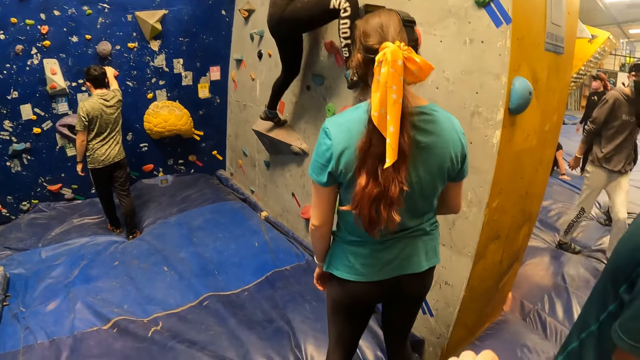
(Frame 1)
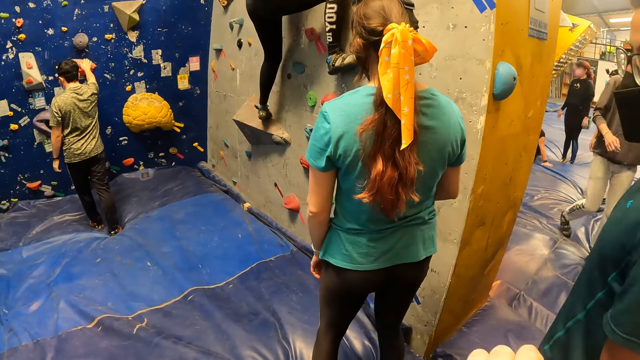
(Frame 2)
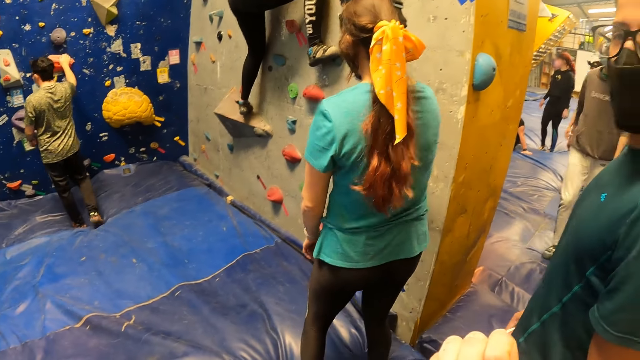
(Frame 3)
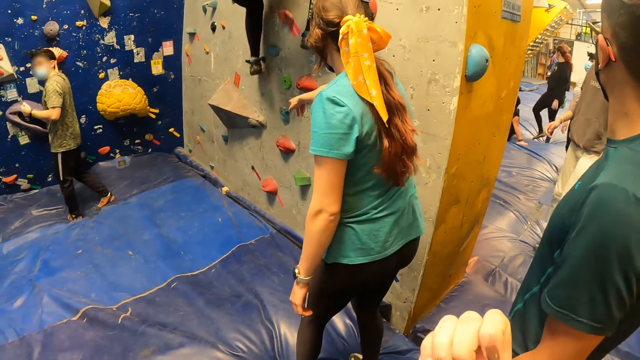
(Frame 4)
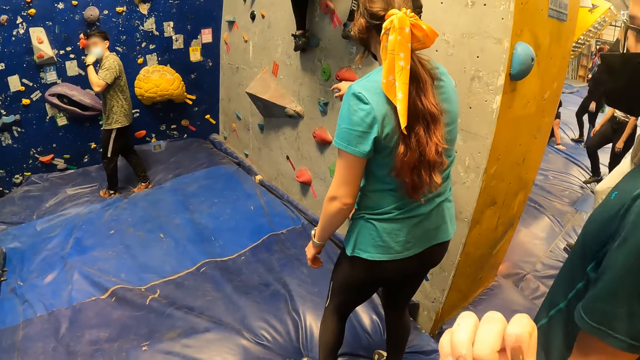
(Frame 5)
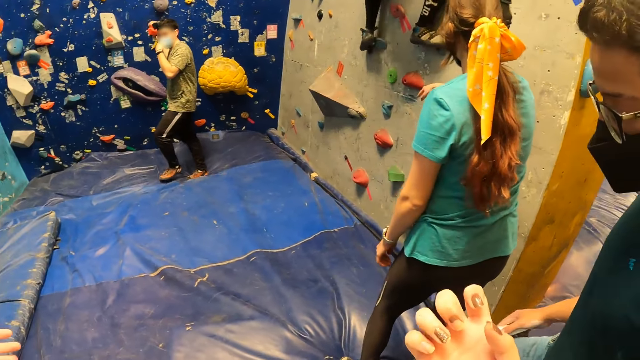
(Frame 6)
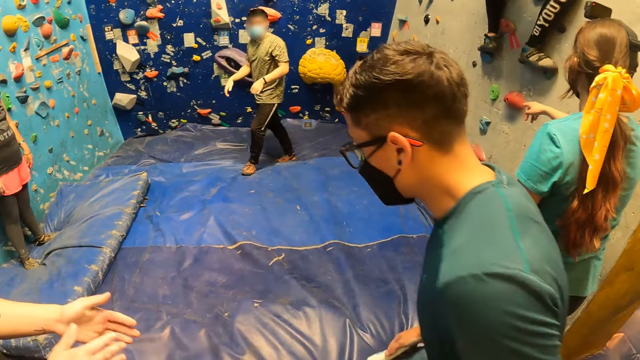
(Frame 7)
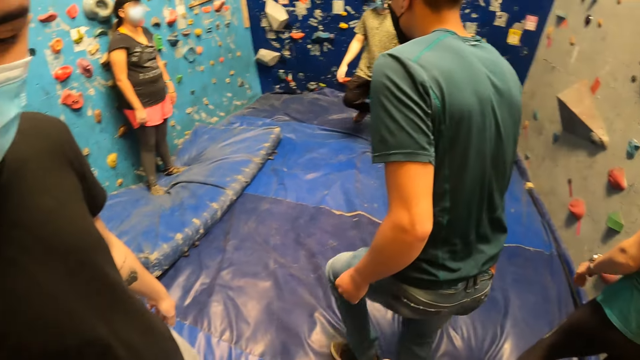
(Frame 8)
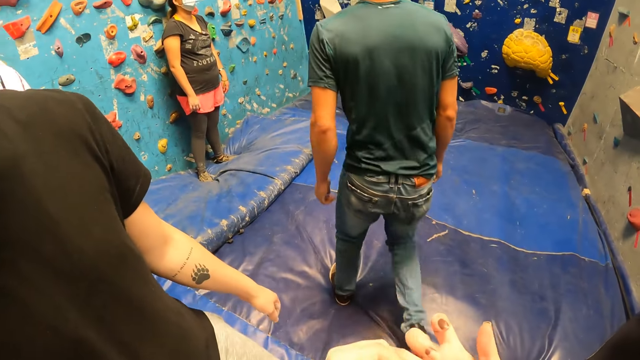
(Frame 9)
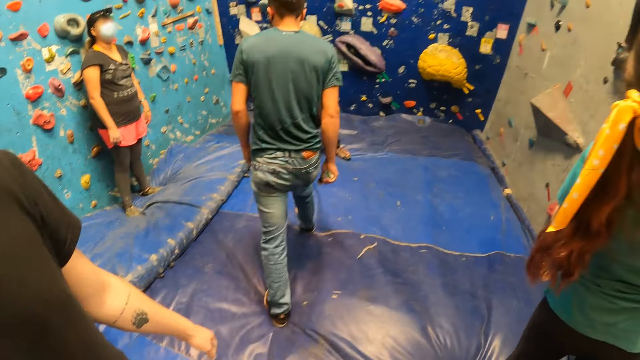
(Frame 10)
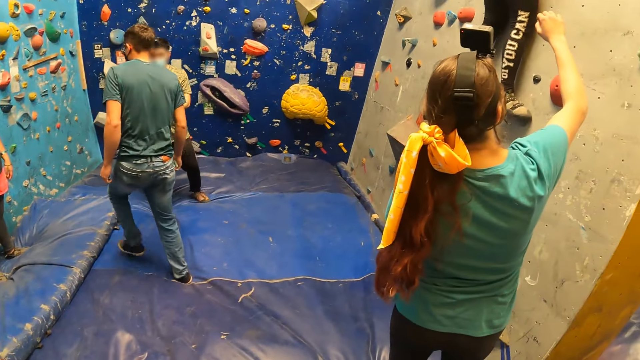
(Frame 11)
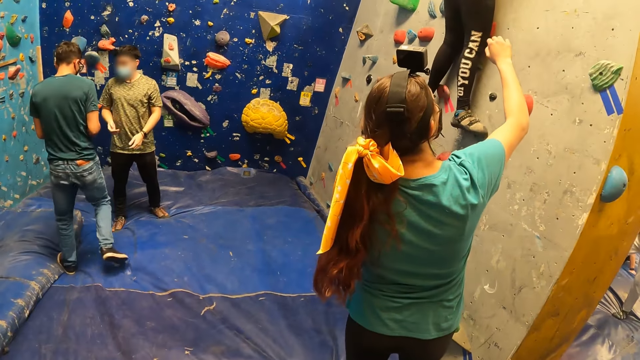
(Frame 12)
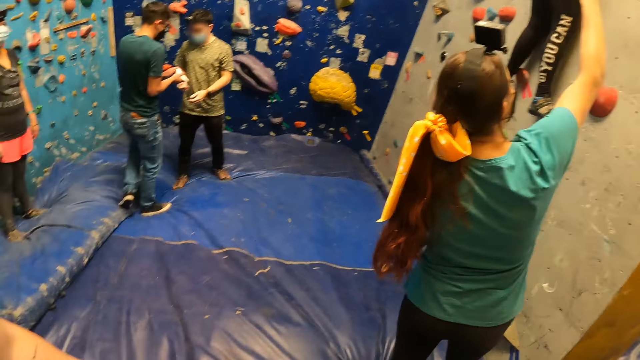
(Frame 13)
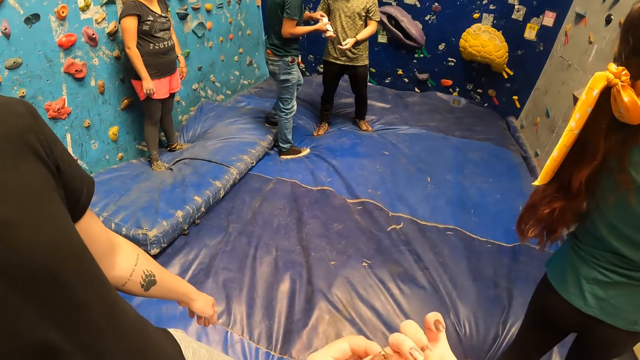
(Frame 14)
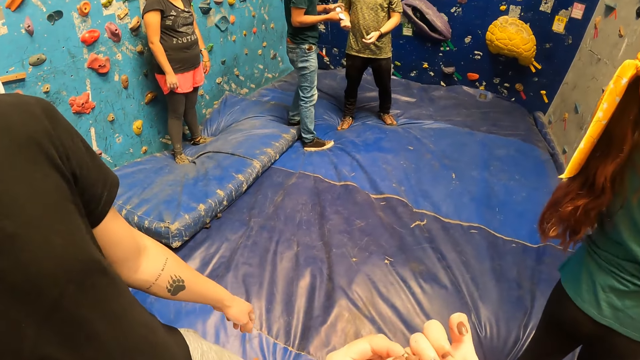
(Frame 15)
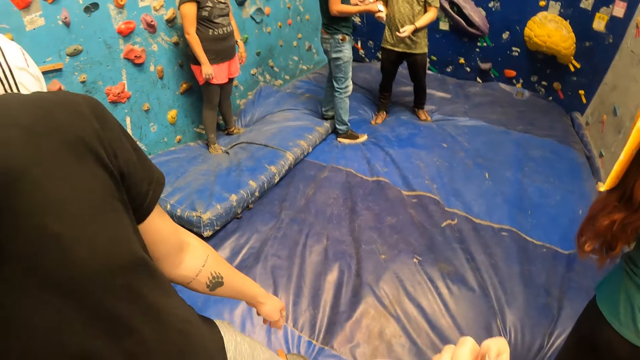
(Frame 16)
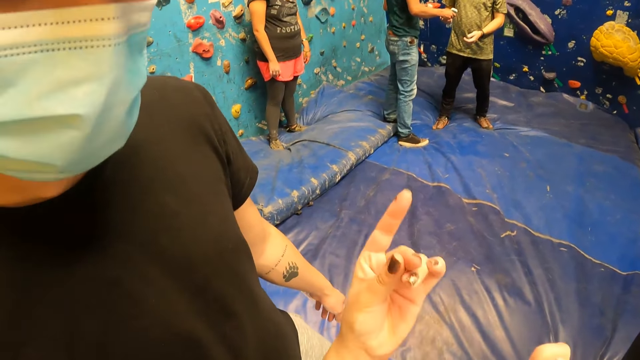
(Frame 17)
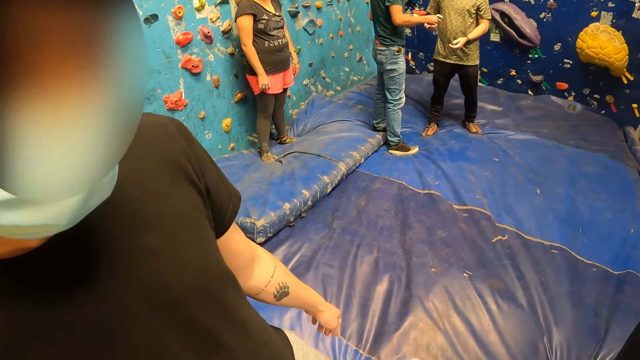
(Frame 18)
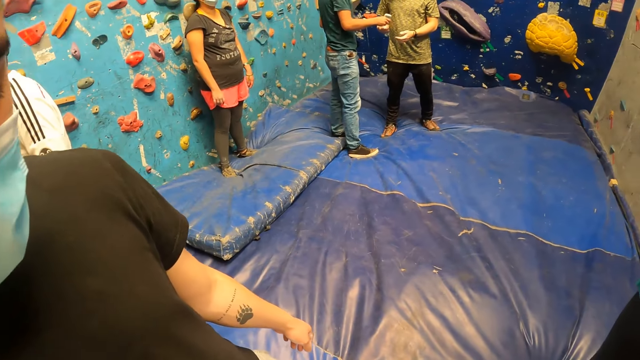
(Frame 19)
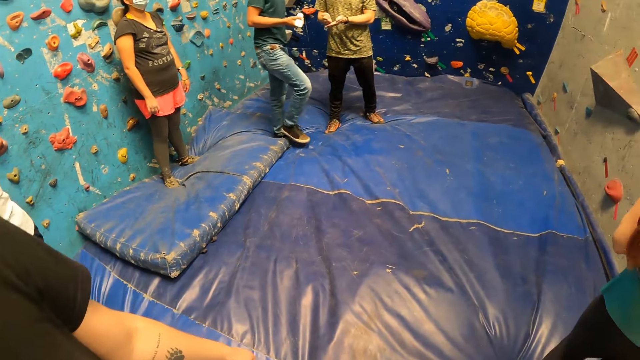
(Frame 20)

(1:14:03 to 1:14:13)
A man turns his head. A woman climbs the wall. Another man turns around. Another woman points her finger out. A third man claps his hands. The first man walks across the room. The second woman raises her hand. The first man opens a bottle of something and pours something in the hand of the second man. The camera wearer gestures with her left hand.

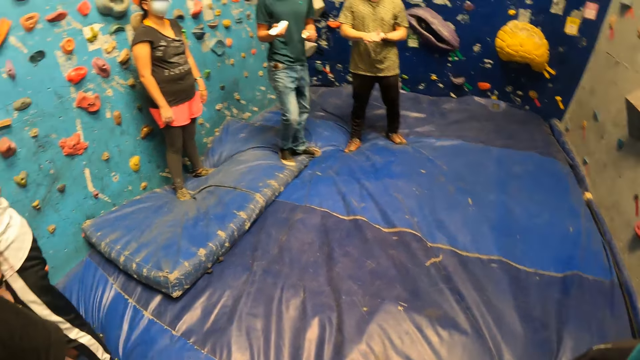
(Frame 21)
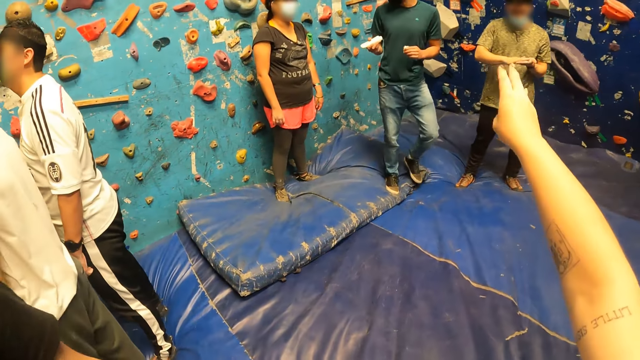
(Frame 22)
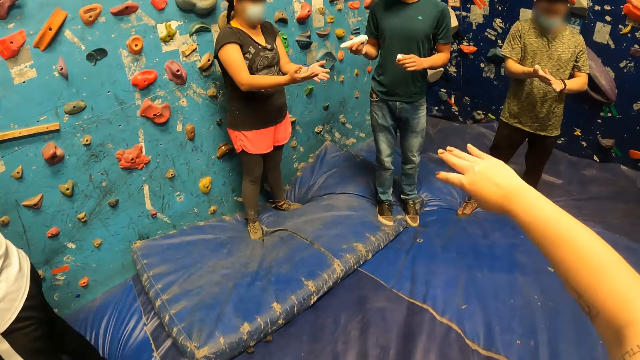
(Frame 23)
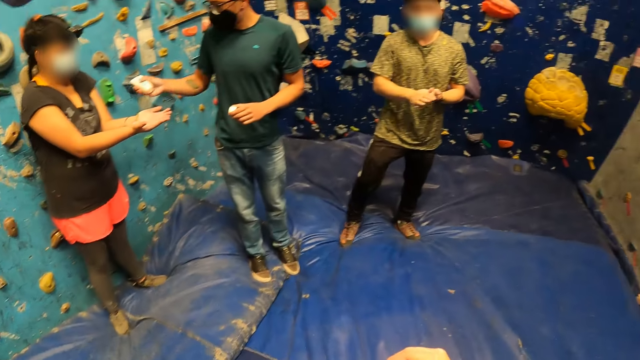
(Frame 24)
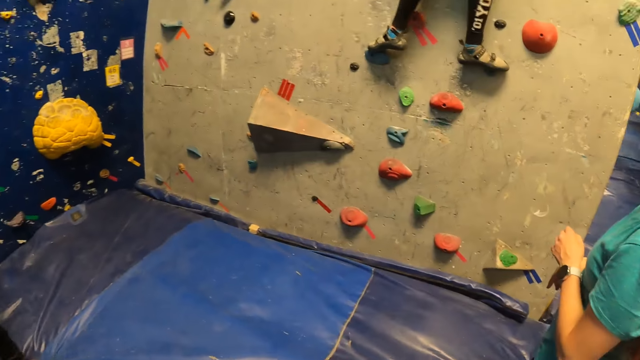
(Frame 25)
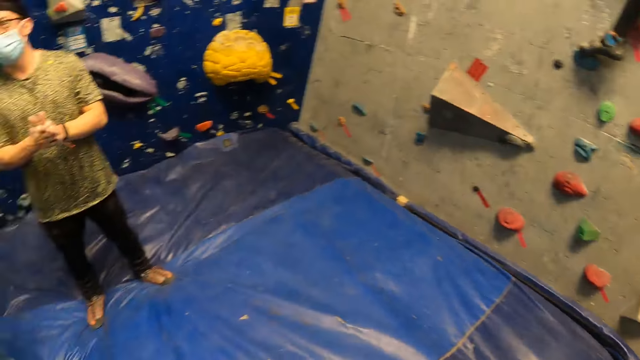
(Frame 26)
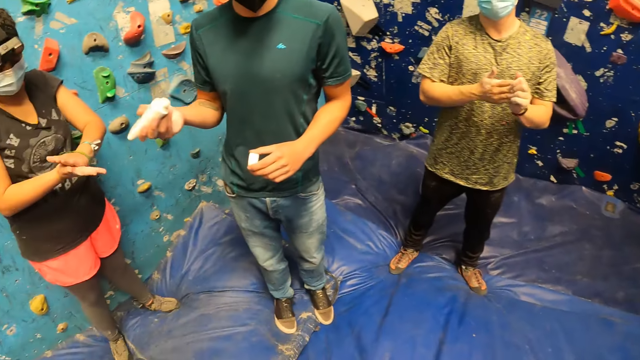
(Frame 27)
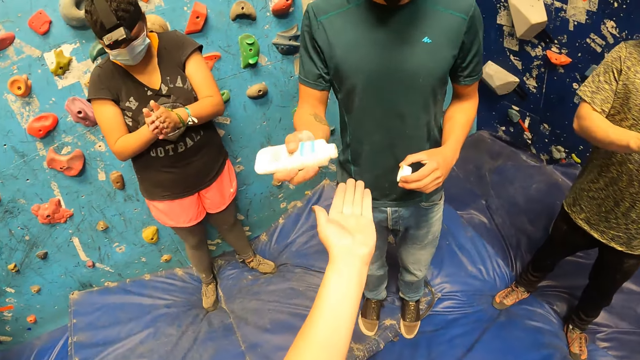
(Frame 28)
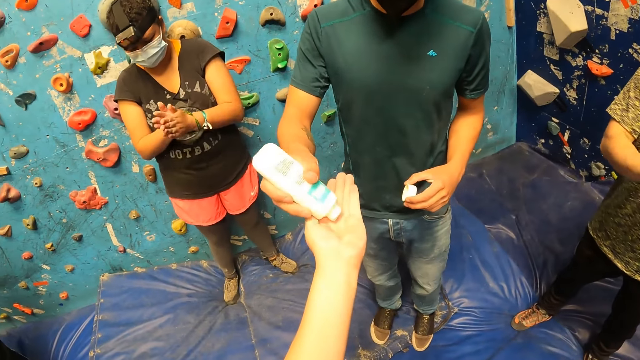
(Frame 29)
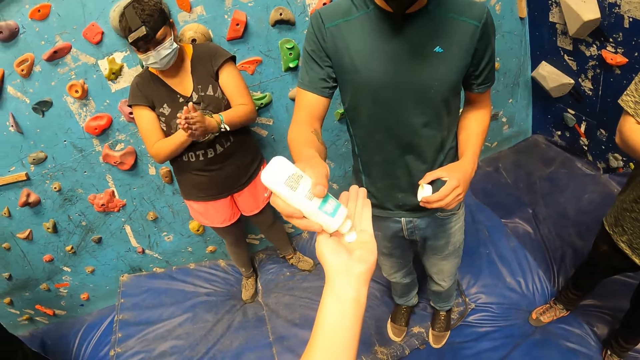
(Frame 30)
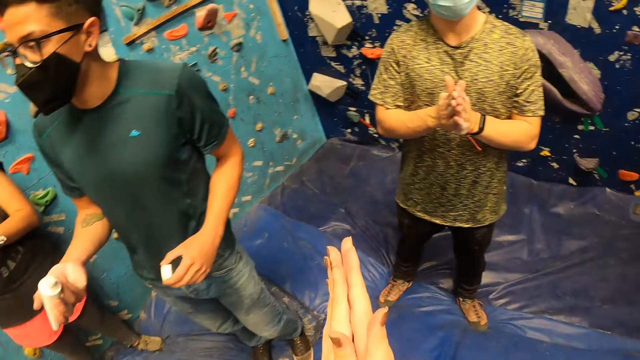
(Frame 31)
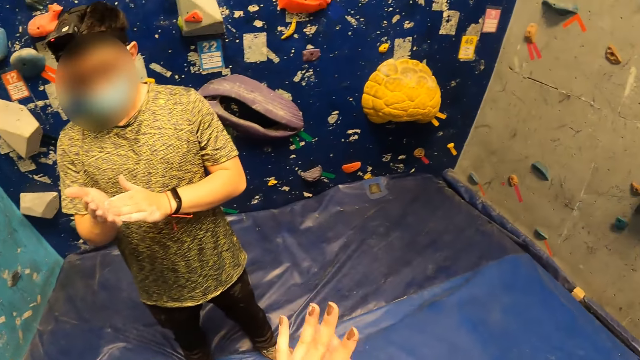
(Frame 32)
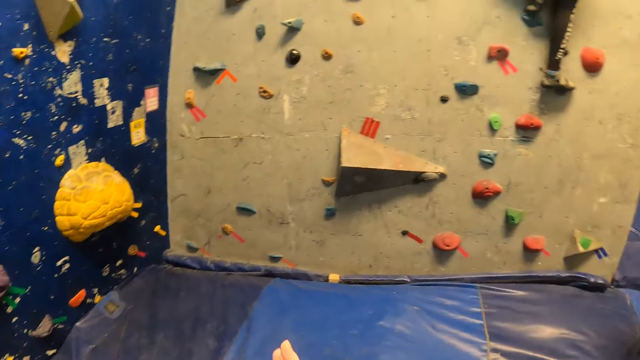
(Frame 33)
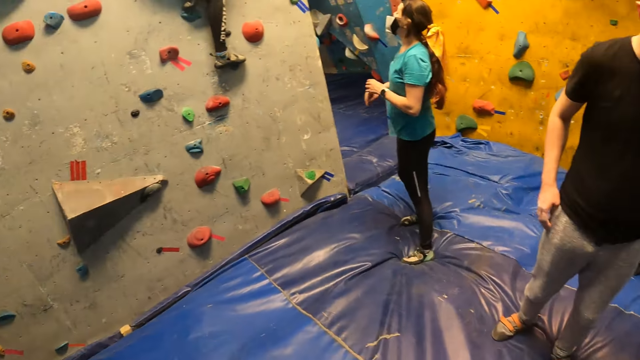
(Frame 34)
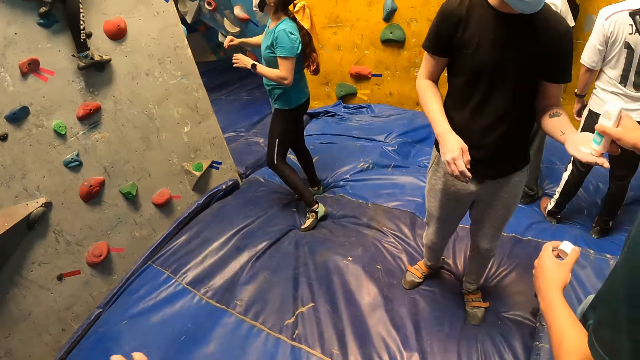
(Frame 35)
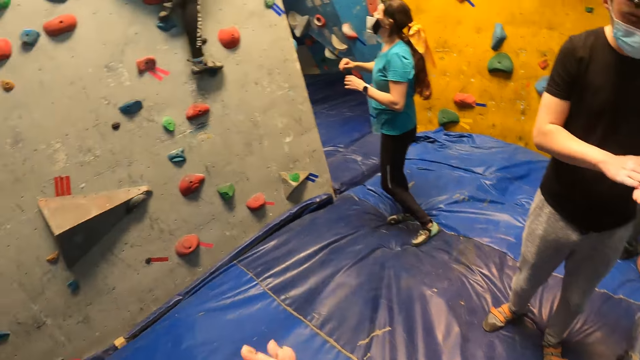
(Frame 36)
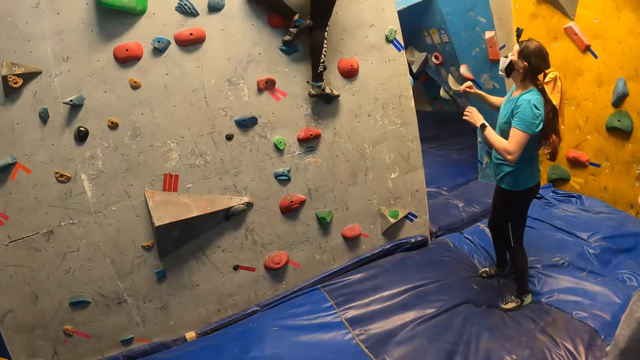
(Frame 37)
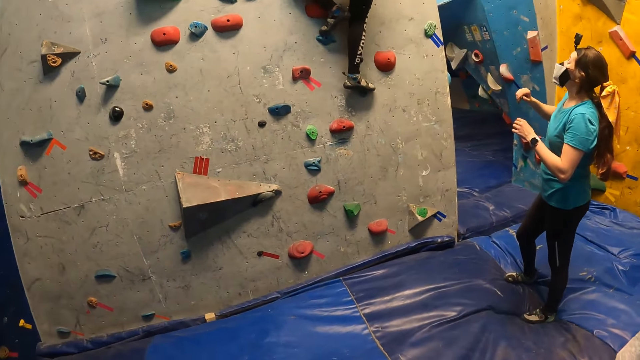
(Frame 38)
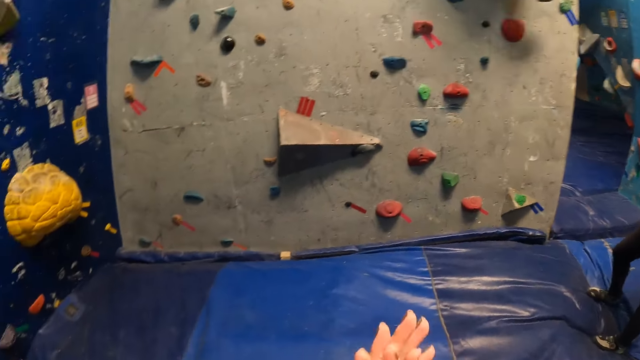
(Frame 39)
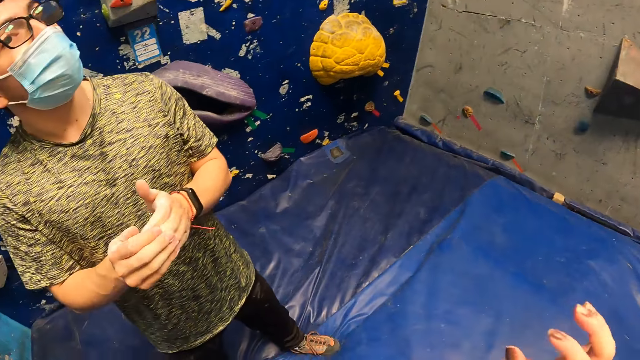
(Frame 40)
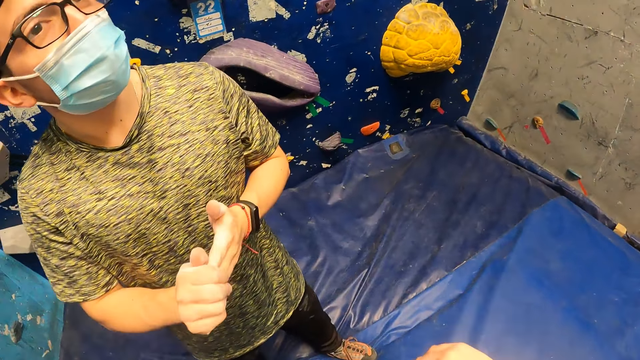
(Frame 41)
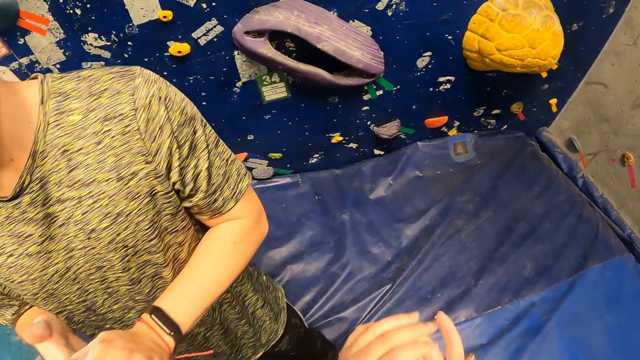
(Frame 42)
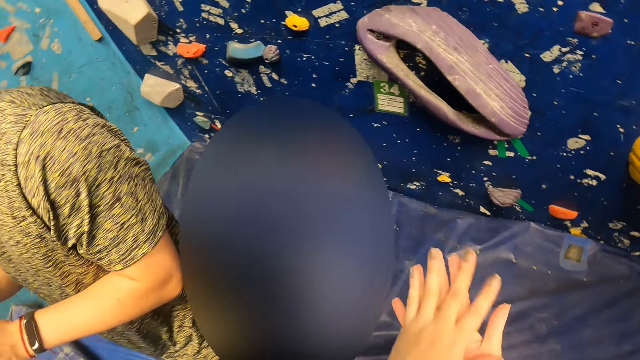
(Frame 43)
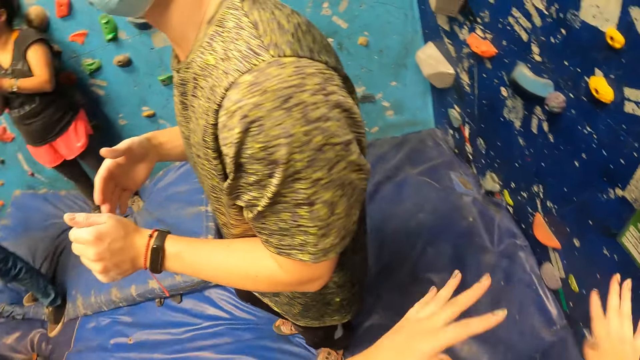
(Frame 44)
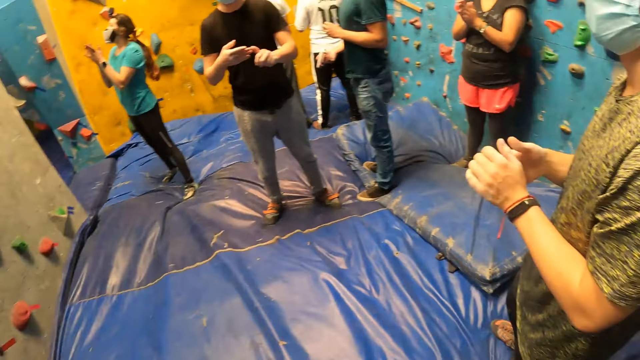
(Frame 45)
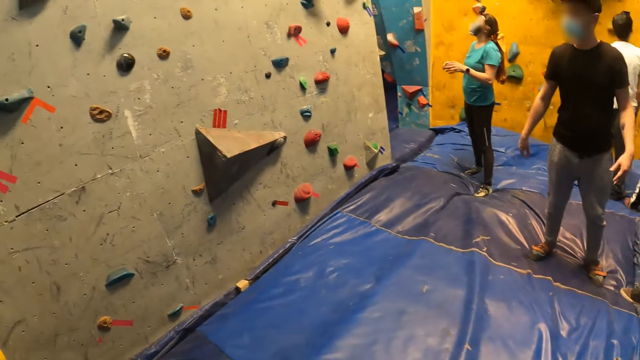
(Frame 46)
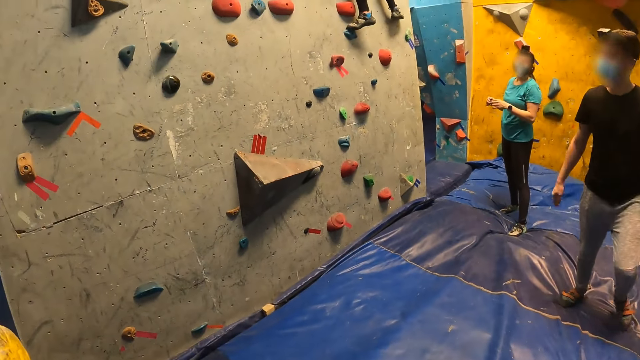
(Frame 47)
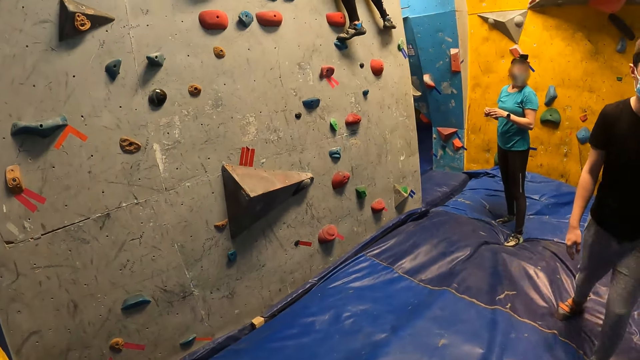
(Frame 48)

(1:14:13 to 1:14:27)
A man moves backwards. The camera wearer gestures with her right hand. The man pours something to a woman. Another man rubs his hands together. The camera wearer accepts some lotion from the first man with her left hand. She rubs both palms together. She looks around the room and walks around the room.
